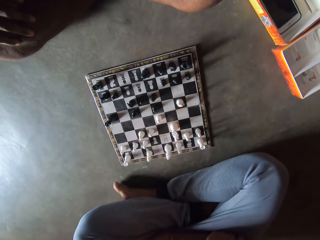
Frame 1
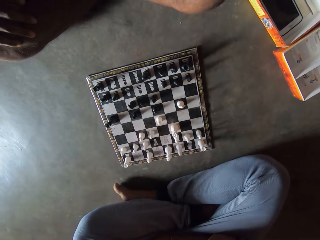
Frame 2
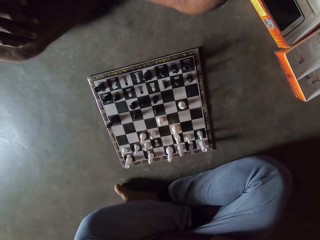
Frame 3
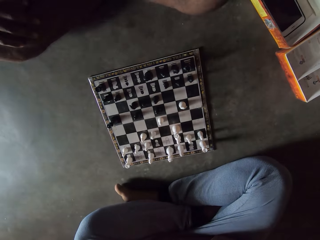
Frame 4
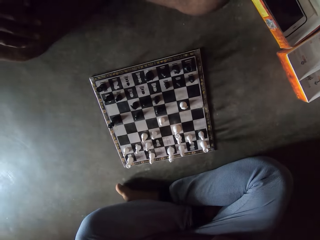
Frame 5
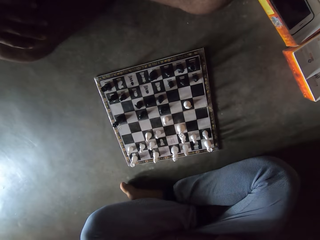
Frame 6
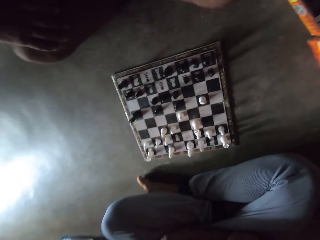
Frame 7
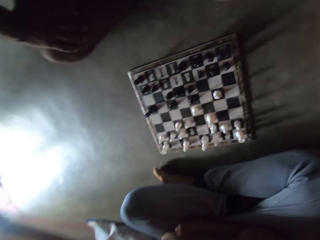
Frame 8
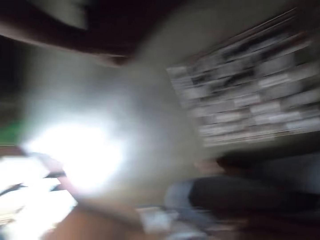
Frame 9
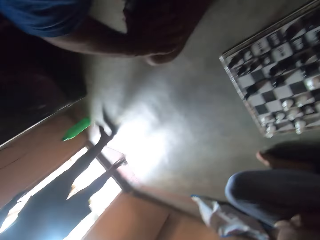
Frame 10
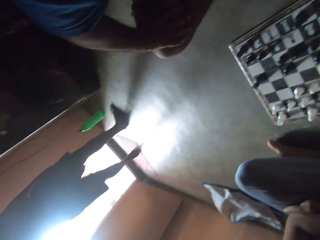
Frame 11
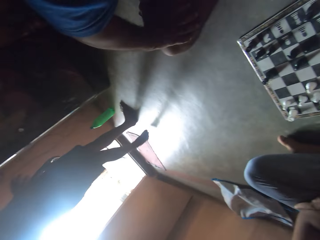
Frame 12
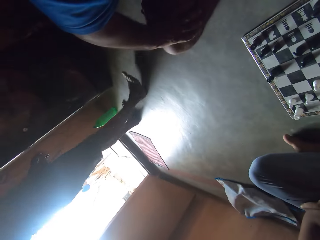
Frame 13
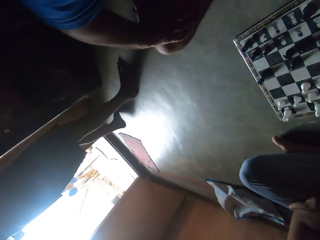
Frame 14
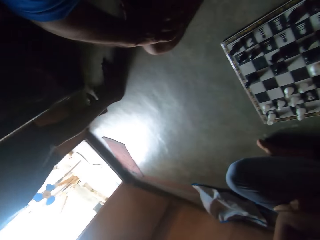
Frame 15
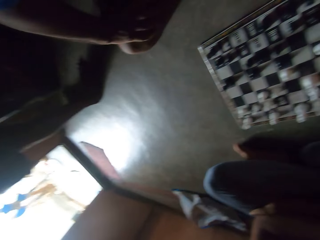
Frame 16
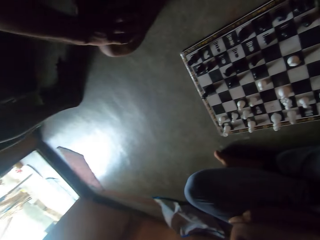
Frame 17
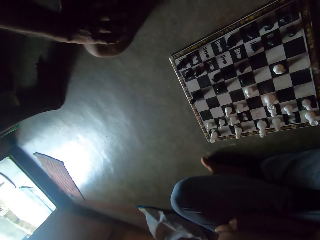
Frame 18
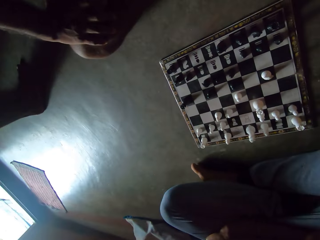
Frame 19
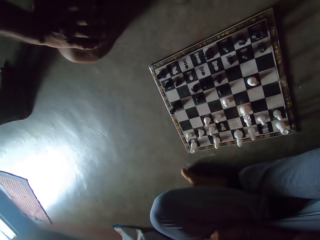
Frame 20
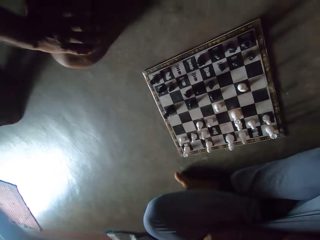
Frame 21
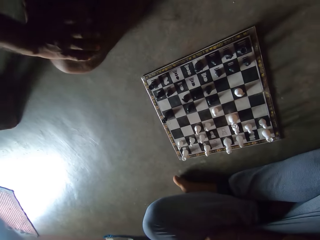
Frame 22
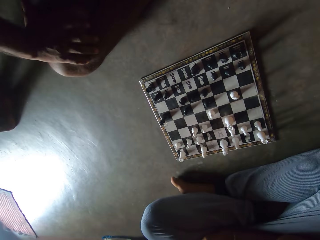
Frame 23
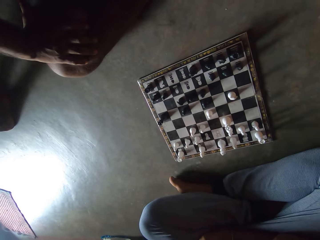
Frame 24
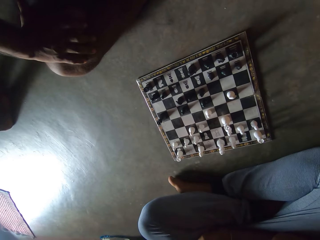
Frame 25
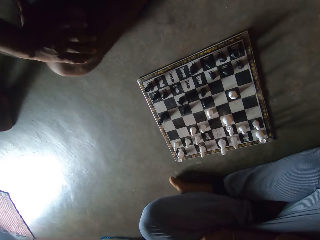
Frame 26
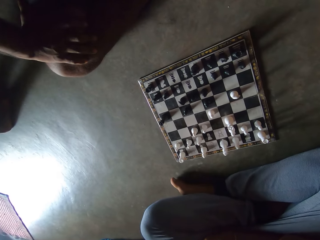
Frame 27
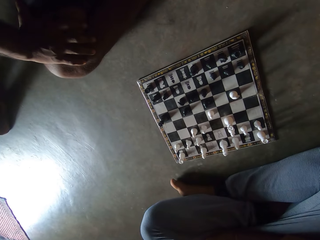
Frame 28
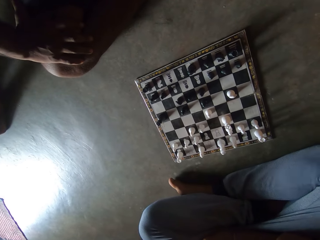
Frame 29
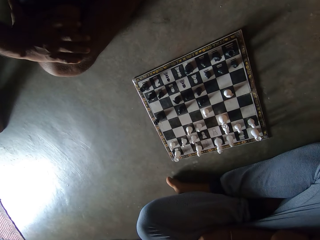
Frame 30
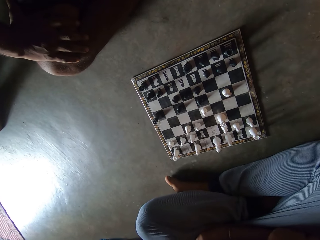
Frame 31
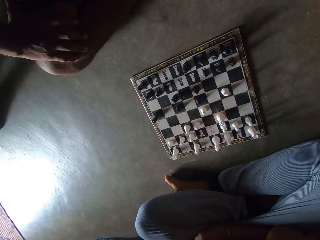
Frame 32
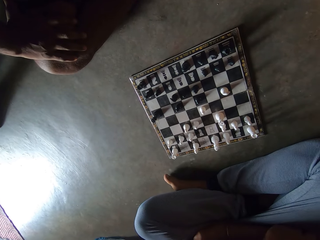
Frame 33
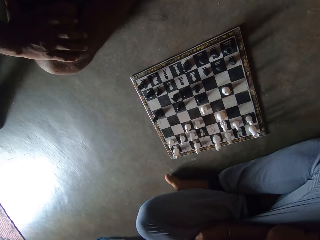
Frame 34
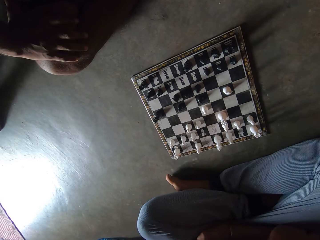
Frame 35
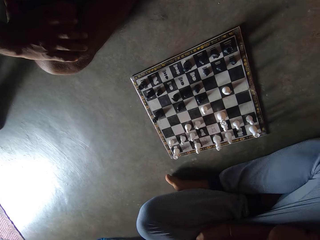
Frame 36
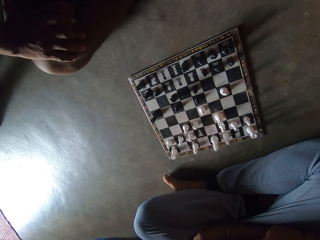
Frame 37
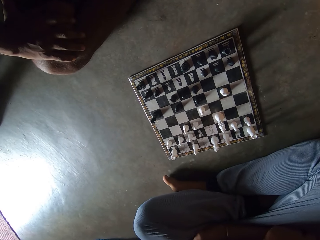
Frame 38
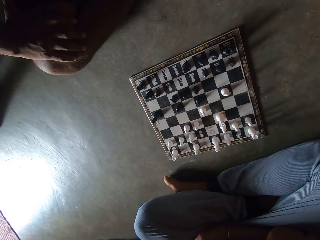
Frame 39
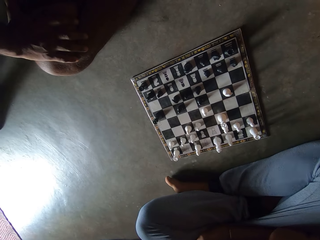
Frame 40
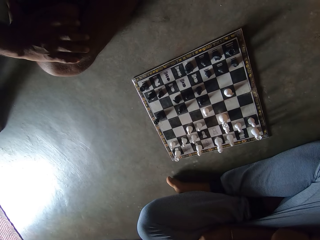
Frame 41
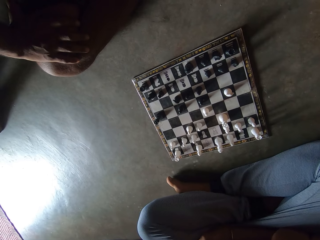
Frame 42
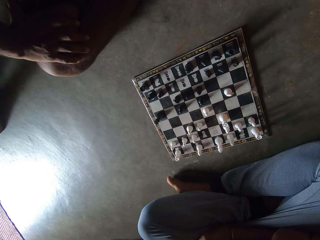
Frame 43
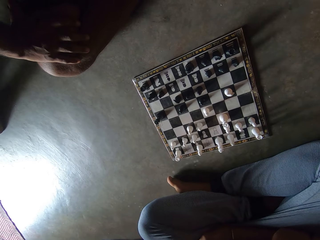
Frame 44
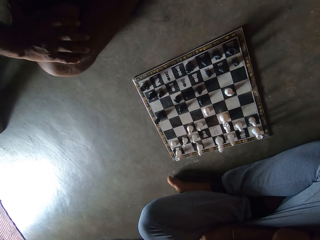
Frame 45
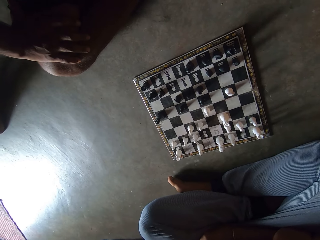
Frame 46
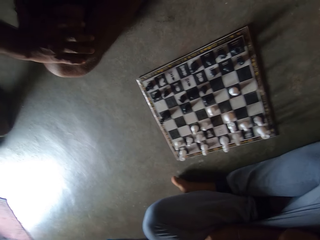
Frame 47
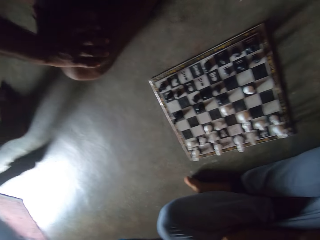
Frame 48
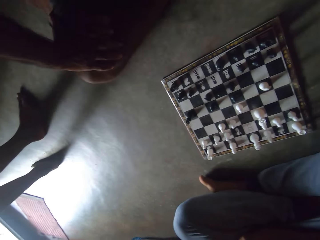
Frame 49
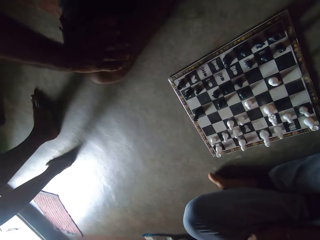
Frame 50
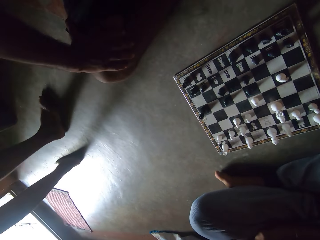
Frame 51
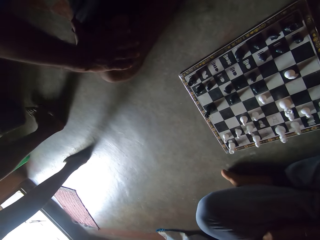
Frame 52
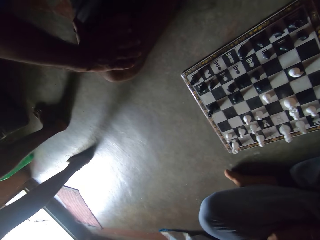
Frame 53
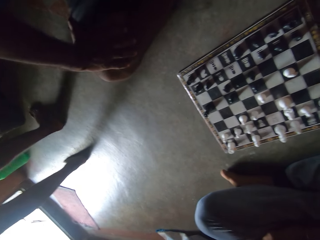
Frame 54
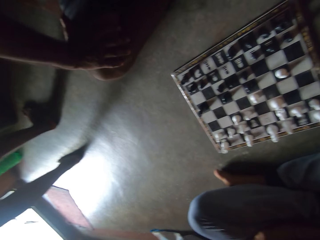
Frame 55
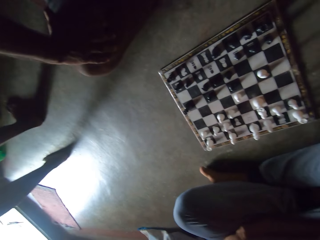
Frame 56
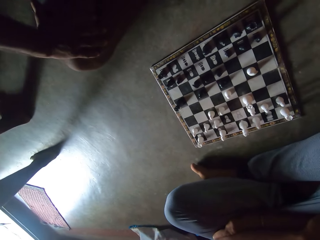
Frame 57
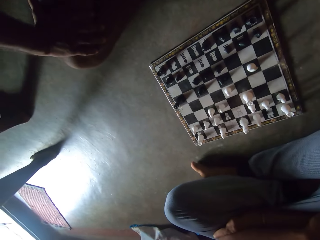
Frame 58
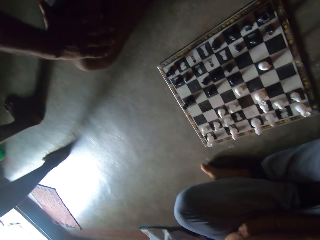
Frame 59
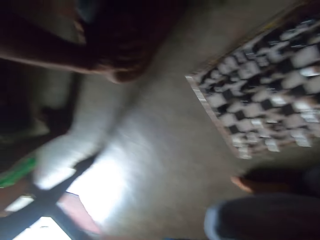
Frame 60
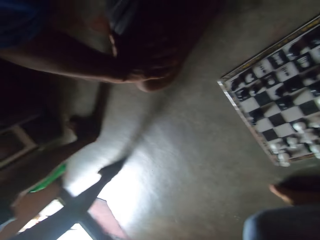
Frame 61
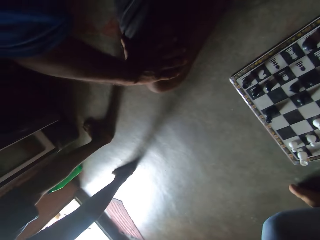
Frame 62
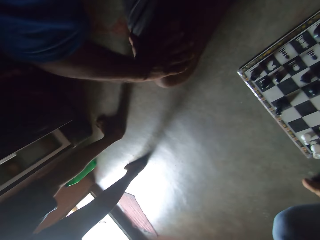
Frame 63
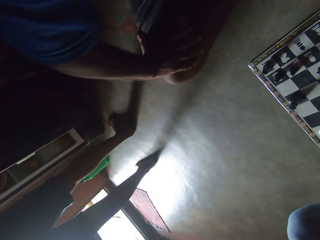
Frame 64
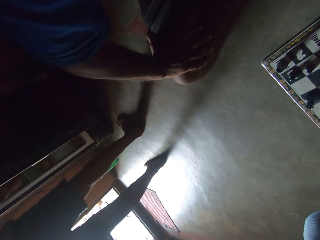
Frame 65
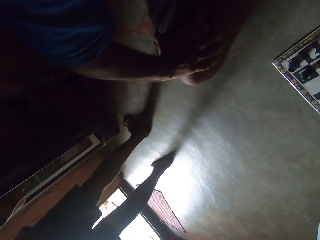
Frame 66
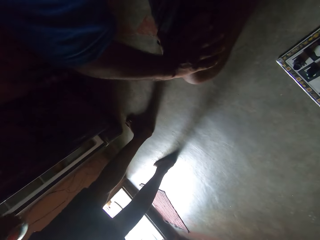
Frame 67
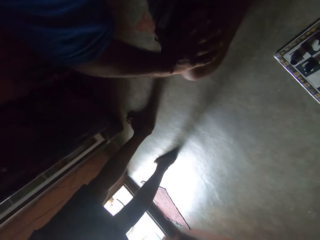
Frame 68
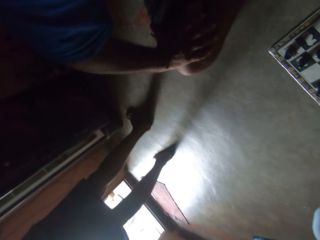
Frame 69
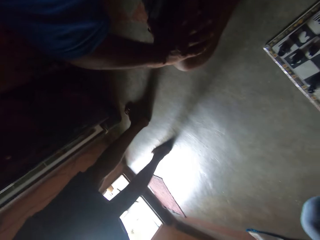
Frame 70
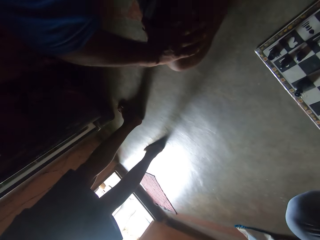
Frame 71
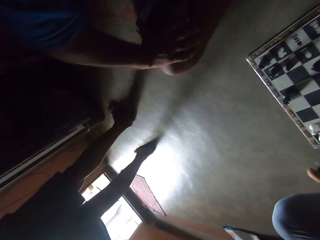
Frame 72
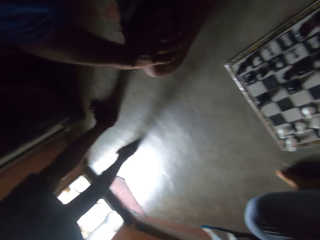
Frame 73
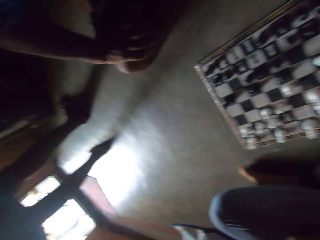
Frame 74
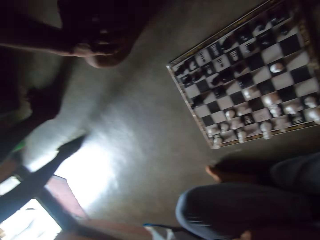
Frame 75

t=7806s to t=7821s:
The camera wearer stops looking at a chess board on the floor in front of him. He looks towards the door. A man walks into the room. The camera wearer looks around the room. He looks at the chess board on the floor. He looks at the man. Another man looks around the room. The first man moves around the room. The camera wearer looks around the room.

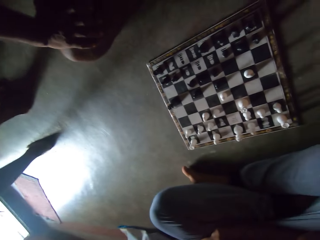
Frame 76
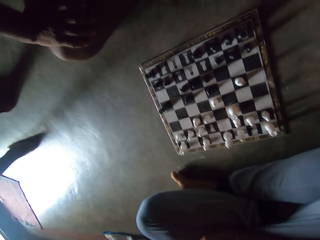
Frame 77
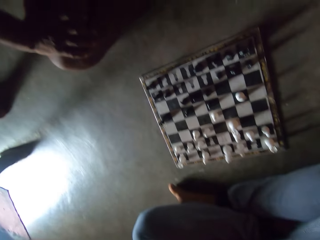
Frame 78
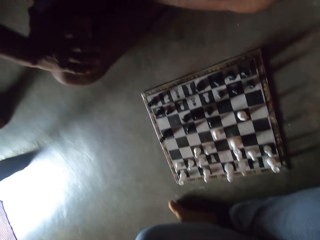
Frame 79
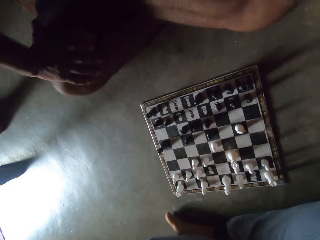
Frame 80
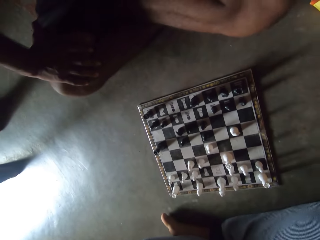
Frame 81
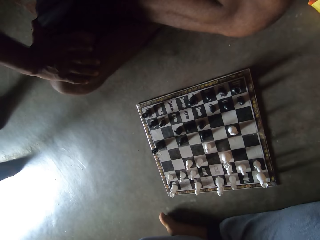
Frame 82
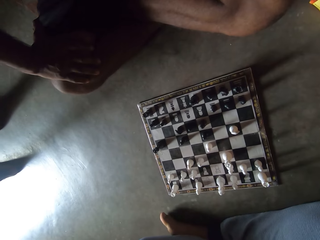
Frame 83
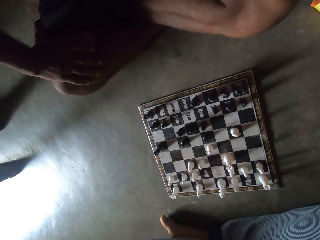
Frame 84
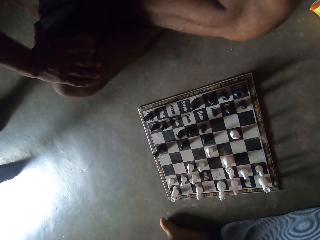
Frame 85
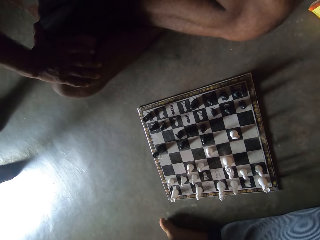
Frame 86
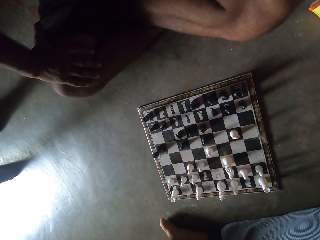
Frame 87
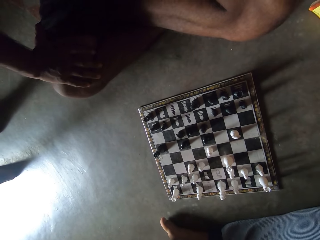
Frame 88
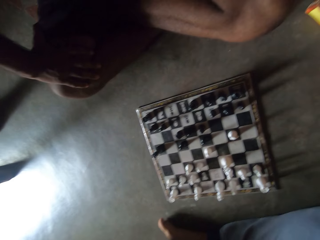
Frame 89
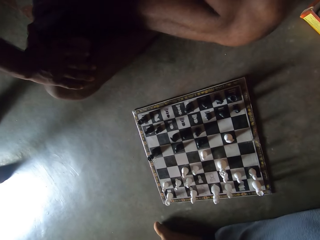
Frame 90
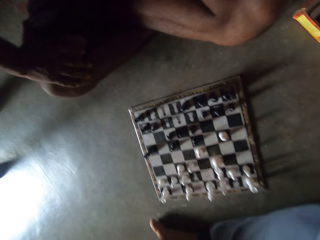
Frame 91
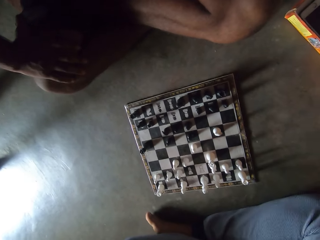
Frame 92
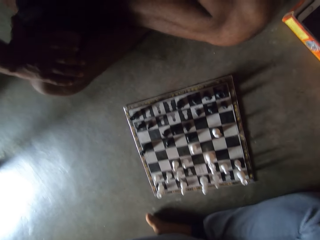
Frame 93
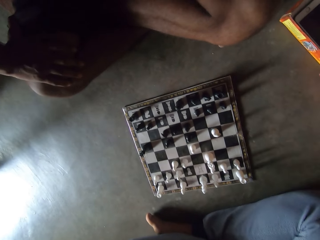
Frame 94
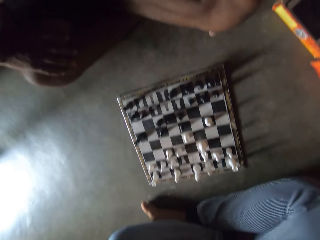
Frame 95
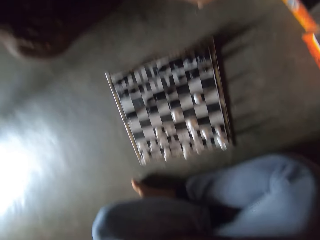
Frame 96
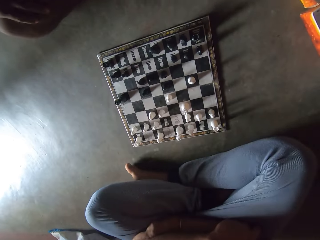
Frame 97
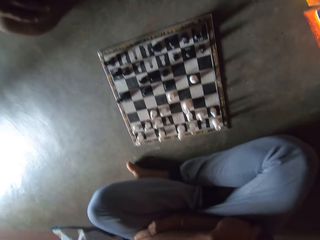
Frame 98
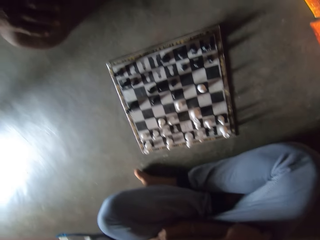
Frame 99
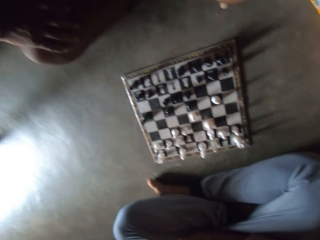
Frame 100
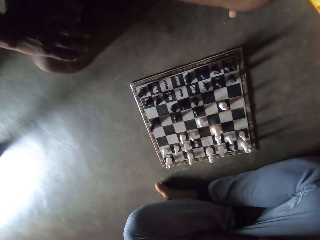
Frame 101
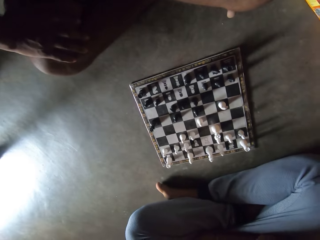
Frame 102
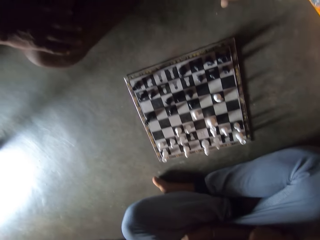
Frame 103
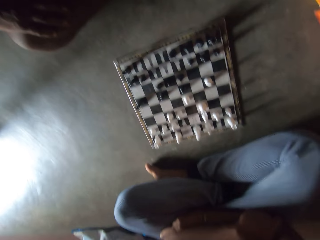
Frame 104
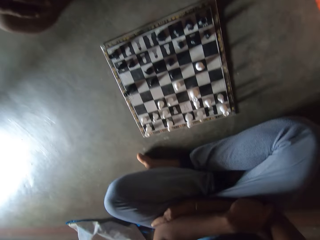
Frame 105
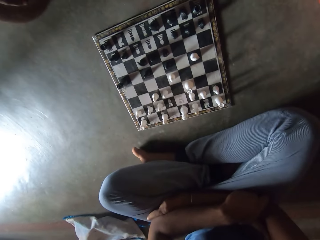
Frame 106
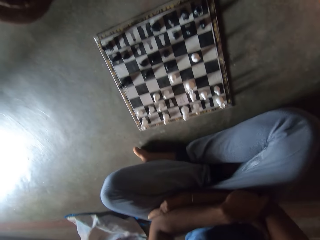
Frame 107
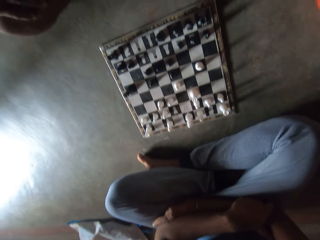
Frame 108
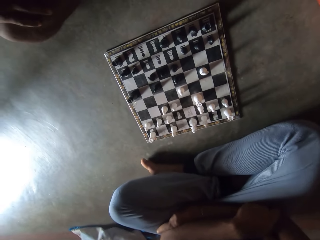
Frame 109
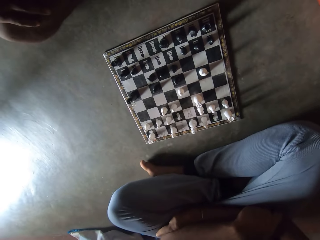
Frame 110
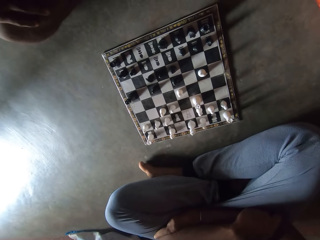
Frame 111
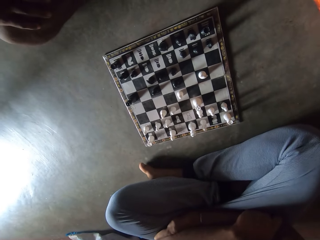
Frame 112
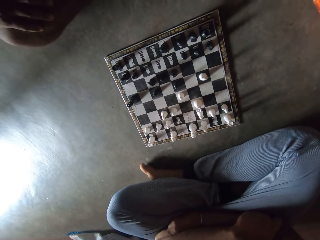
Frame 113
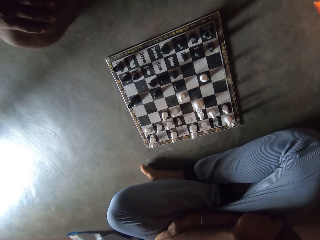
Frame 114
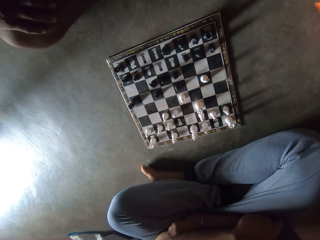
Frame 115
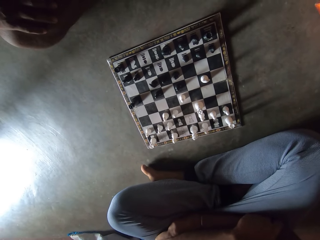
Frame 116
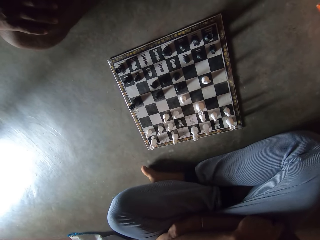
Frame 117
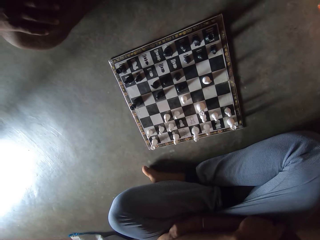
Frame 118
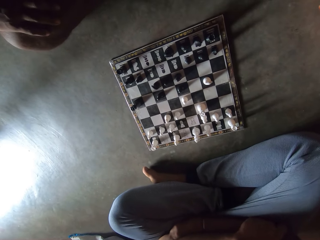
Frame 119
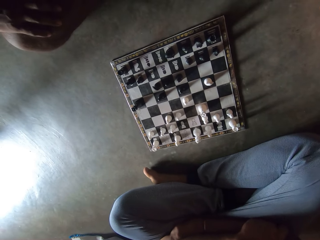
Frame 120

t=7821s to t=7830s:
The camera wearer looks at the chess board on the floor. A man looks at the chess board on the floor.
